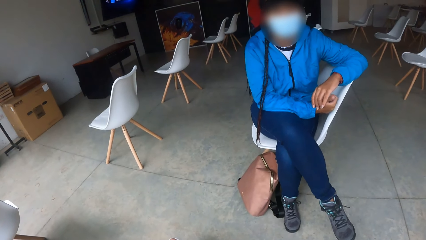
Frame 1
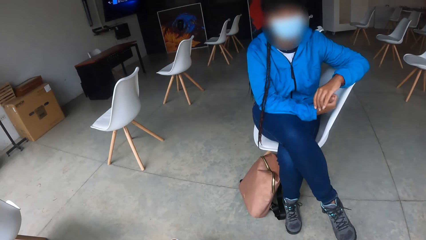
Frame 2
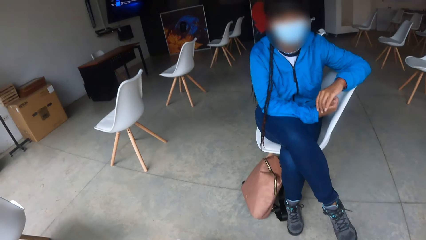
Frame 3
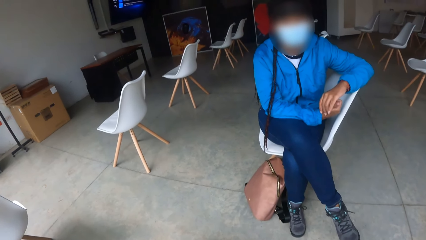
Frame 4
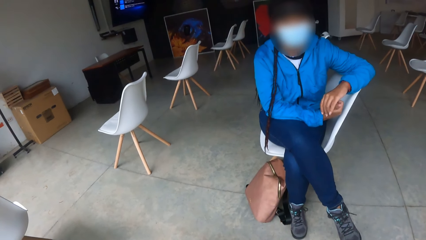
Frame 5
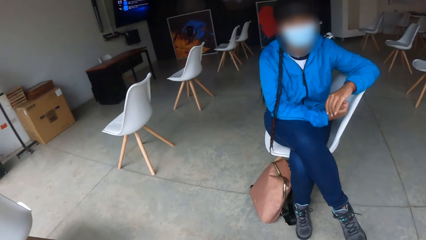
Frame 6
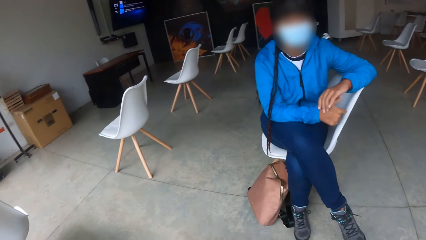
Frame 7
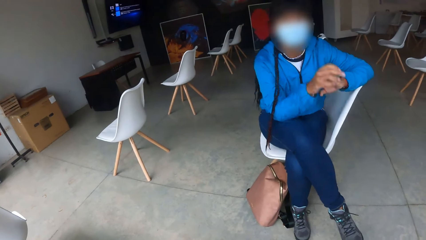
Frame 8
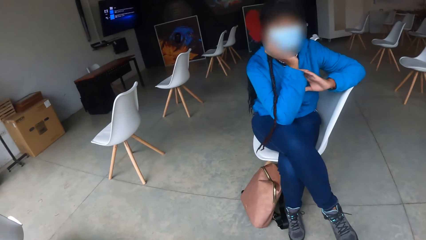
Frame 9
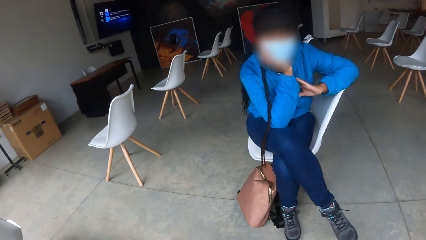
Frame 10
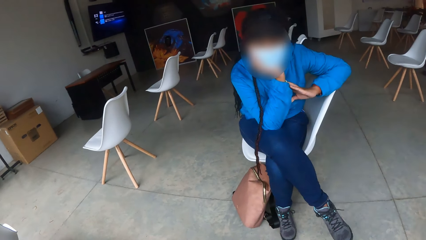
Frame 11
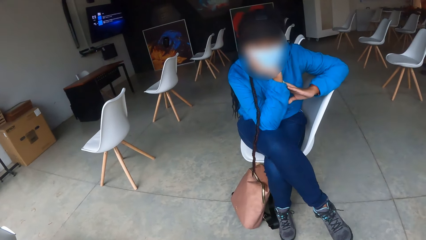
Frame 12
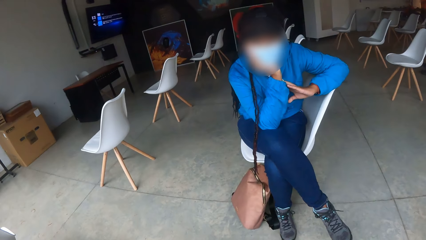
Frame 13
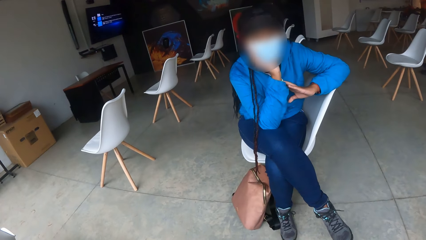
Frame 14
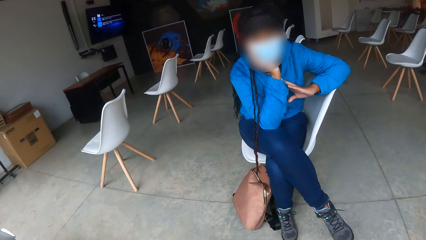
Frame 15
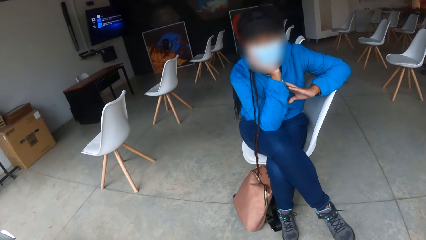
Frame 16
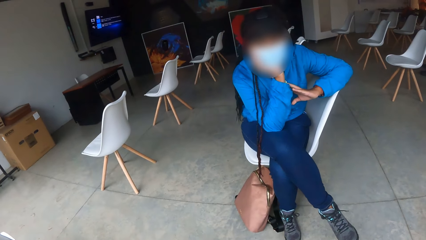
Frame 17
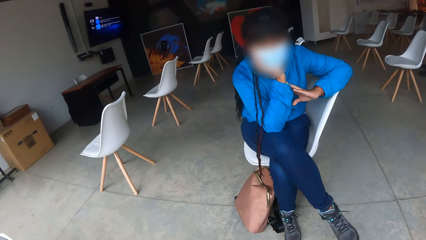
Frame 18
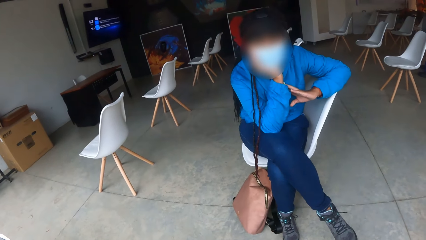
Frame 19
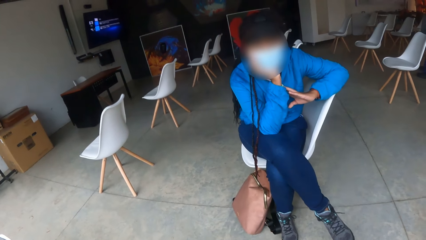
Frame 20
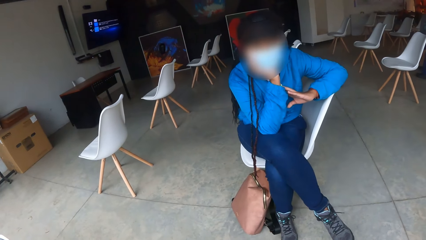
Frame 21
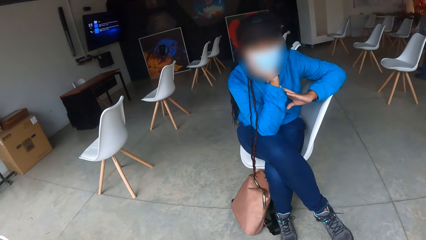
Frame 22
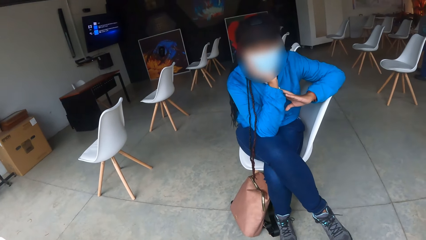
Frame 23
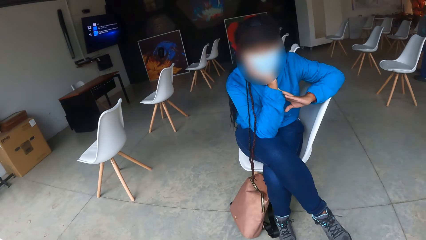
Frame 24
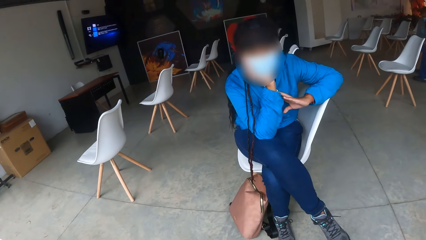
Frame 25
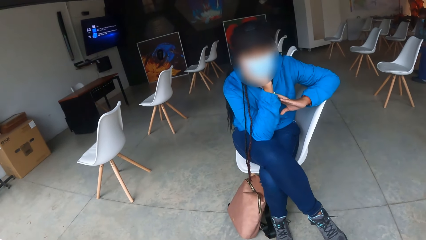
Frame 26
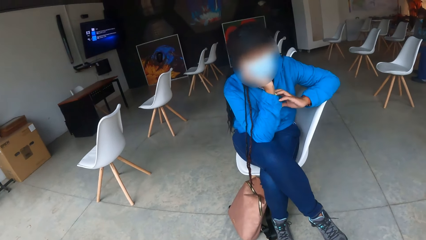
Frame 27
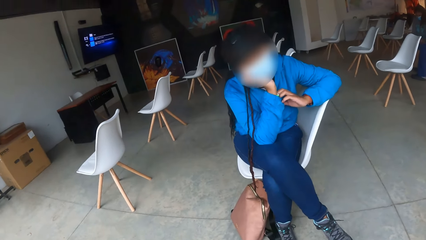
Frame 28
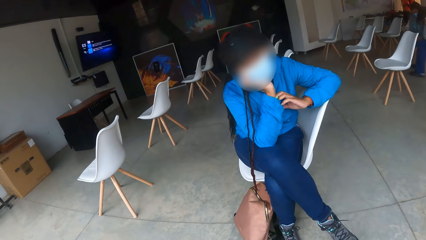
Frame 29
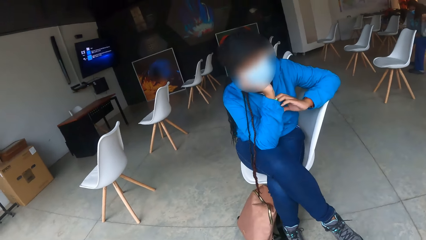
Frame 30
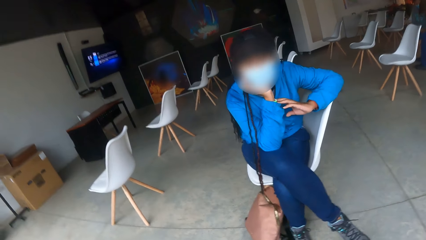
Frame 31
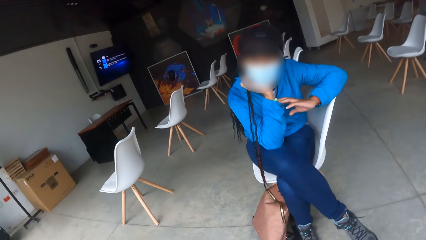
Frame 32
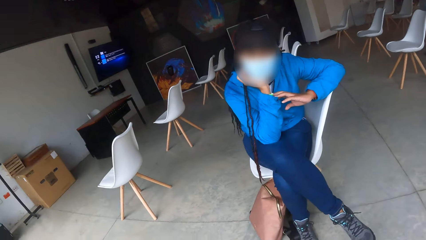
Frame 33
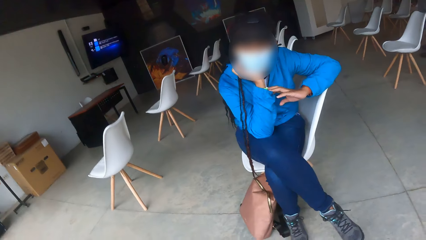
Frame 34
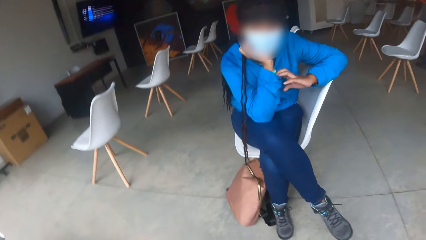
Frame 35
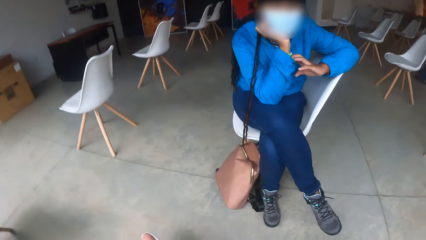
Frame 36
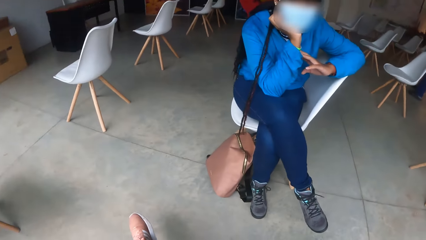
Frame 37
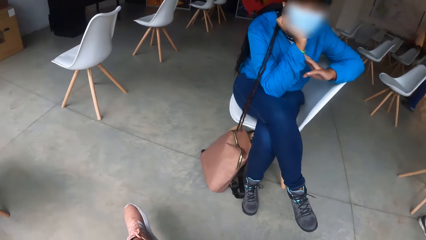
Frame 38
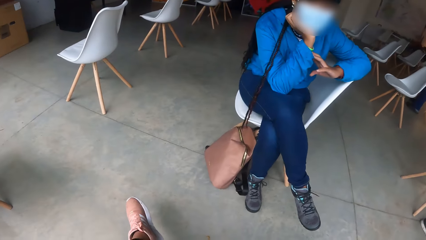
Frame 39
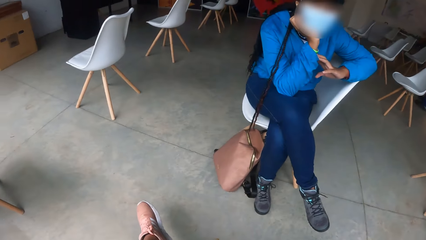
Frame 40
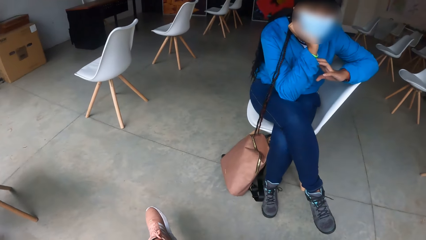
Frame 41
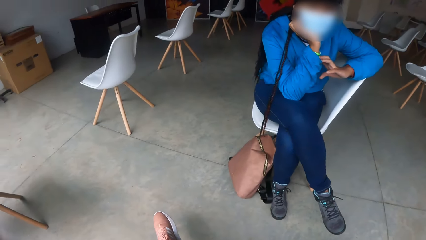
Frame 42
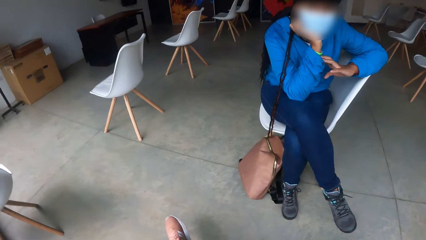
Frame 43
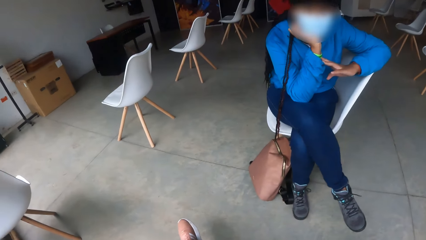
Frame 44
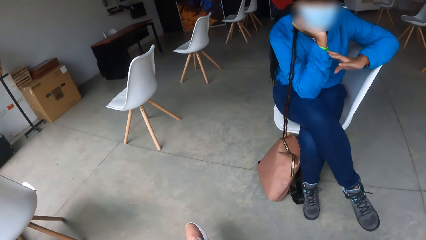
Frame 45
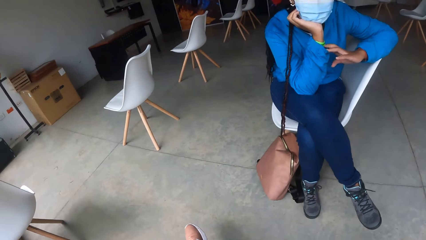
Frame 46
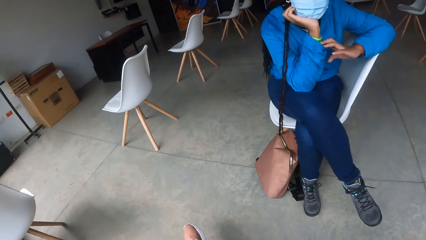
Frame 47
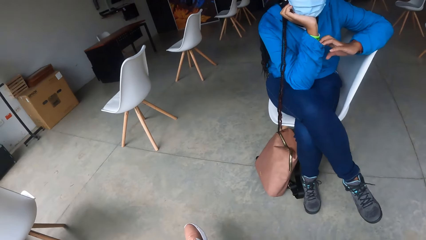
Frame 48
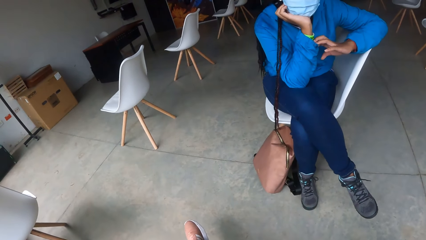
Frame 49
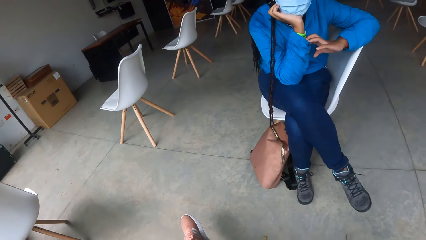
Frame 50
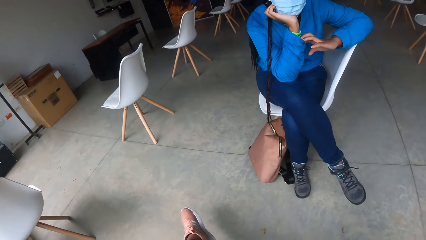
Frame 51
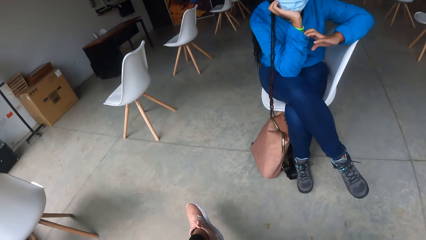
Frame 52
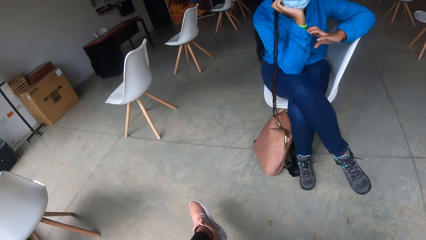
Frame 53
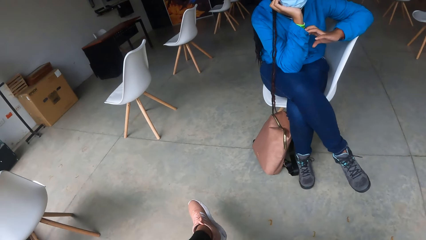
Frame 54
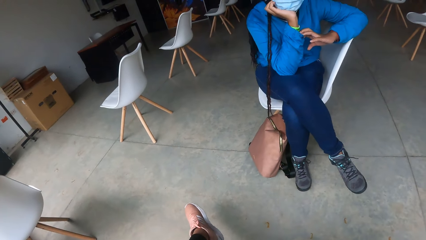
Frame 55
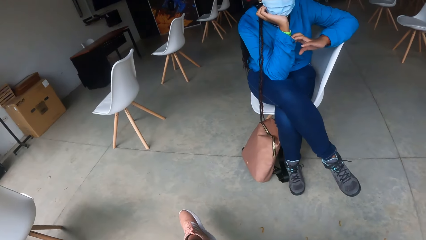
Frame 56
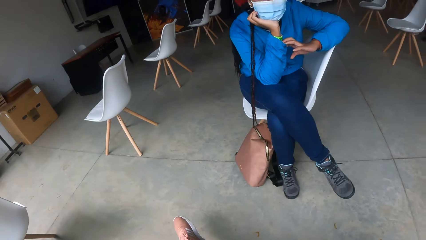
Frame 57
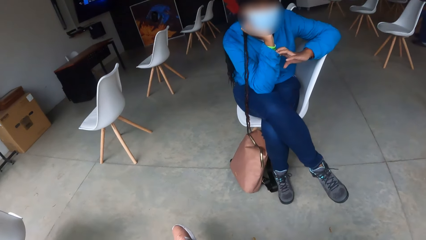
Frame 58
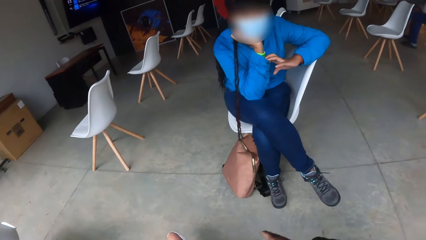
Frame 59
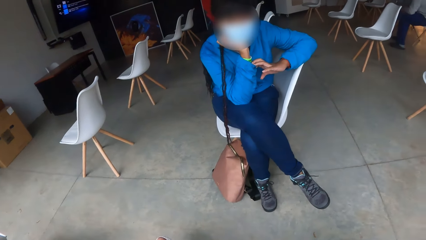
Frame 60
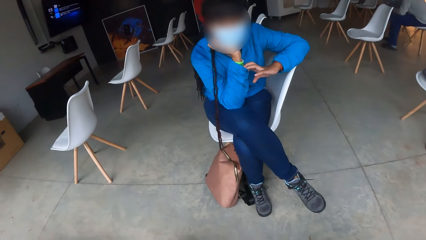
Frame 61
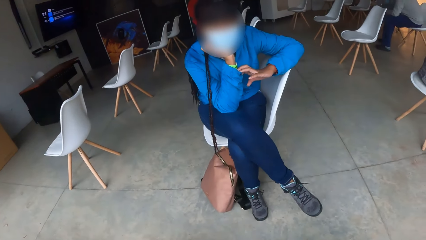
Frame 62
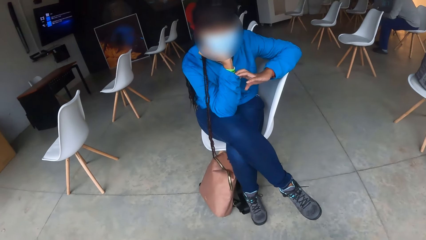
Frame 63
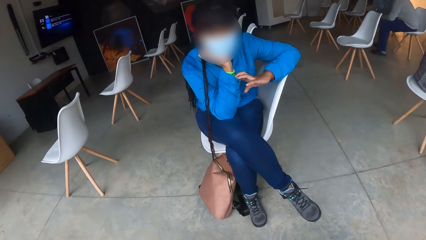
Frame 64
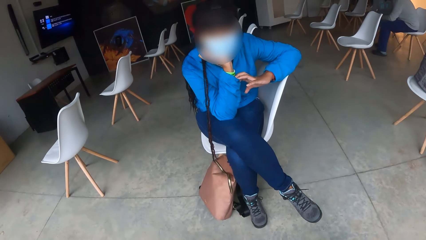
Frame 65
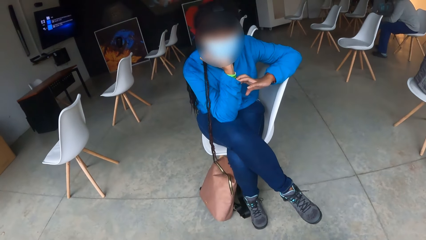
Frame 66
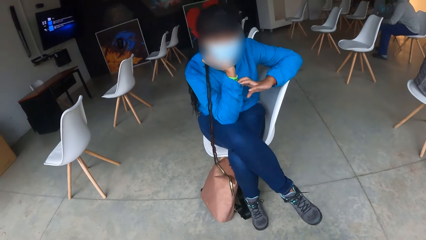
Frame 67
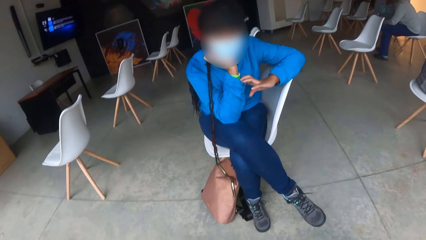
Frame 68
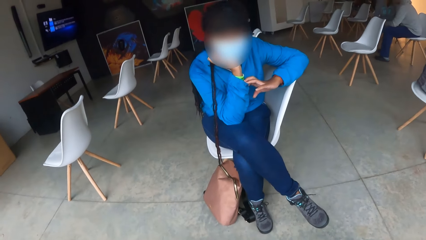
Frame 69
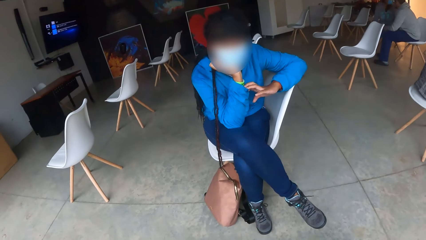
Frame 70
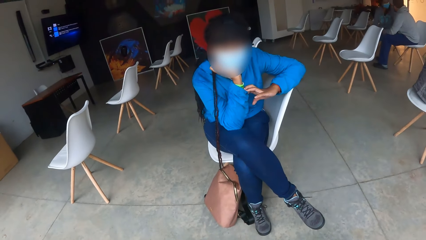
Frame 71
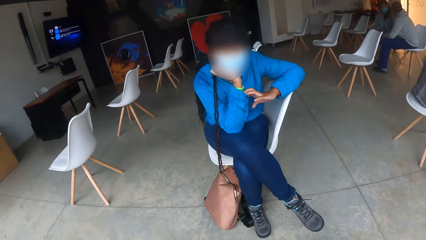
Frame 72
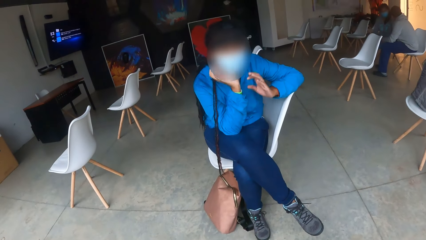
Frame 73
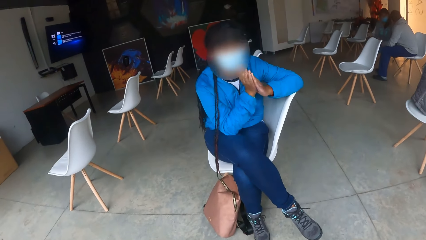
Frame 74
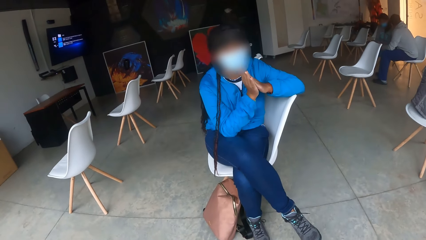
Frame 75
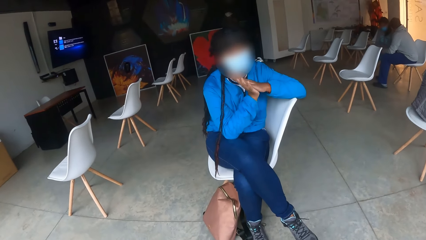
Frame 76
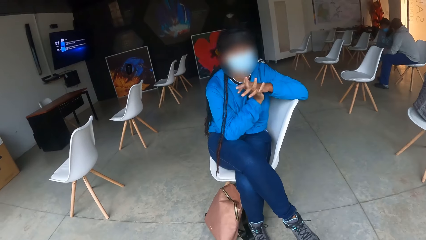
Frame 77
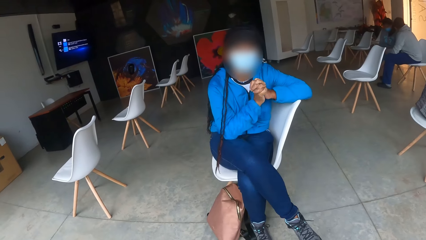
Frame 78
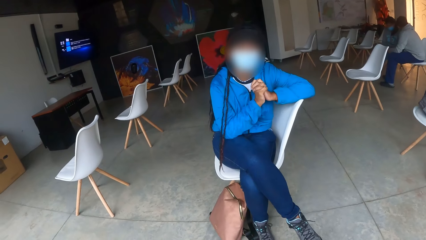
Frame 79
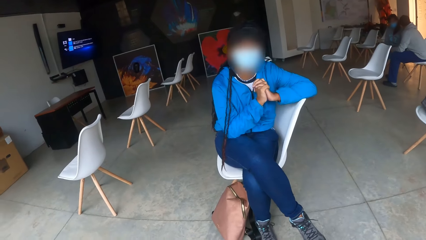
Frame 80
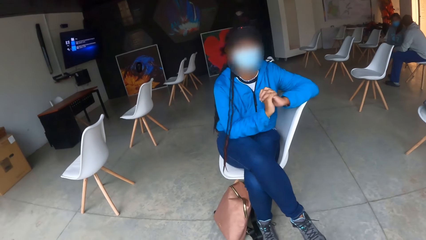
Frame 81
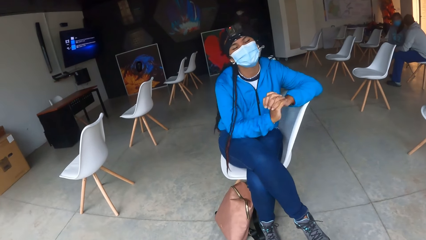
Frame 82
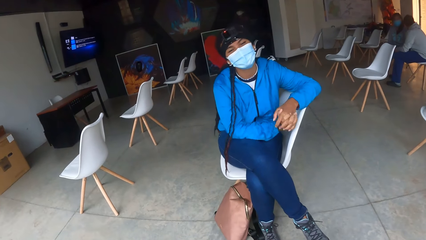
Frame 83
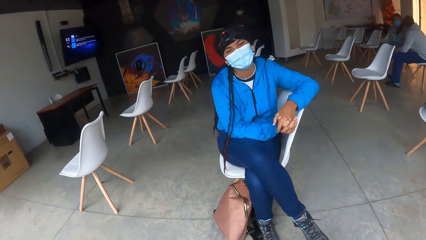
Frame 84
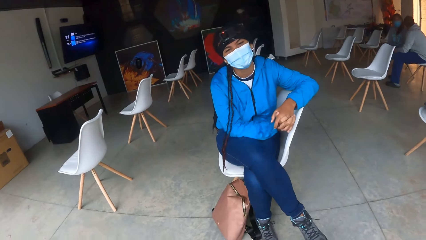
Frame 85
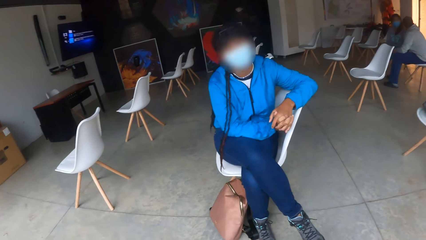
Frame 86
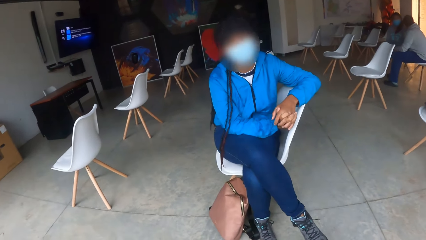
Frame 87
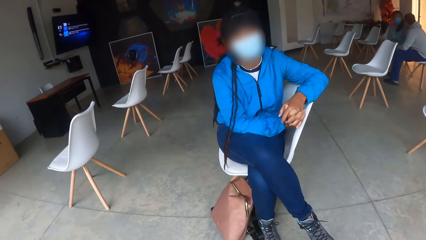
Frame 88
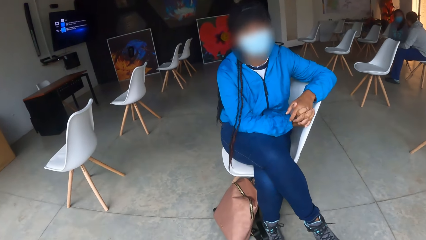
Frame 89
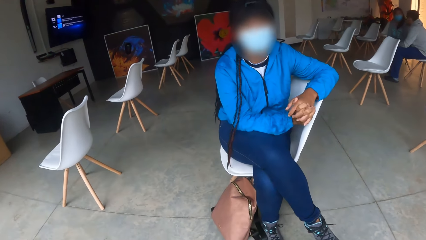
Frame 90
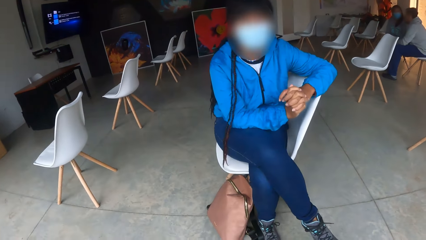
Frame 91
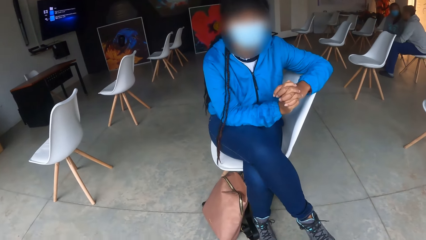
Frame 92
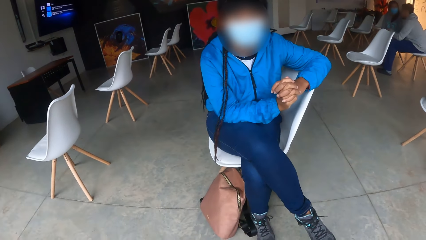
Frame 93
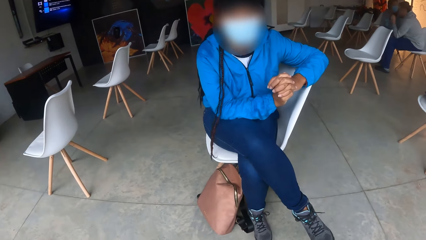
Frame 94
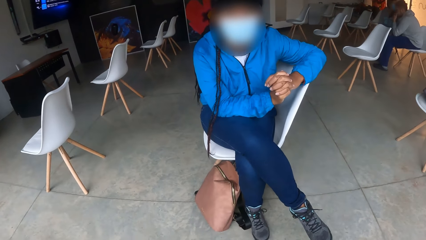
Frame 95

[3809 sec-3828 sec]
The lady holds the chin with the right hand. The lady claps her hands together and holds her hands together. The camera wearer interacts with the lady.
